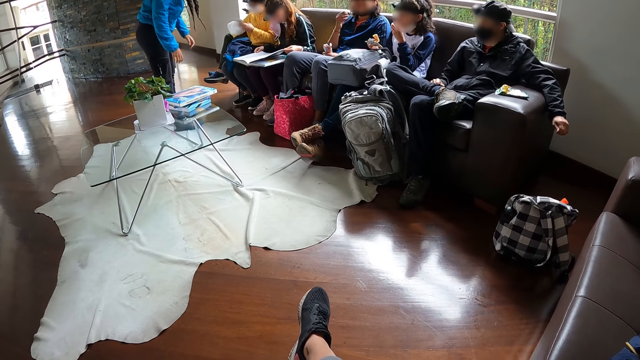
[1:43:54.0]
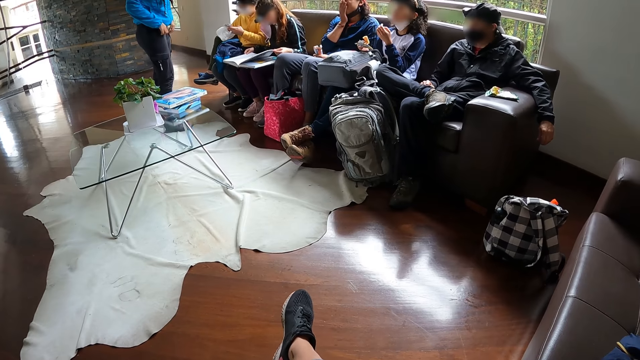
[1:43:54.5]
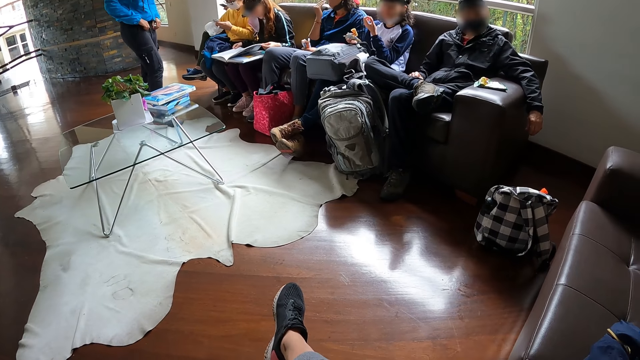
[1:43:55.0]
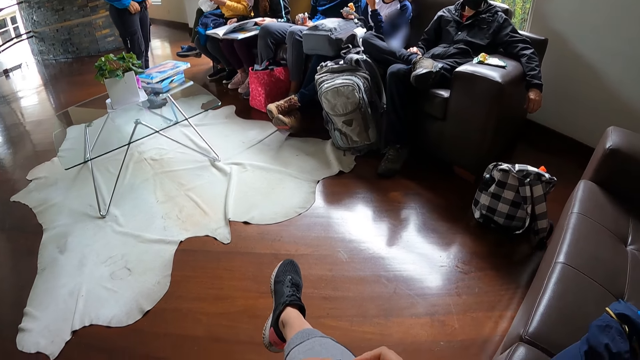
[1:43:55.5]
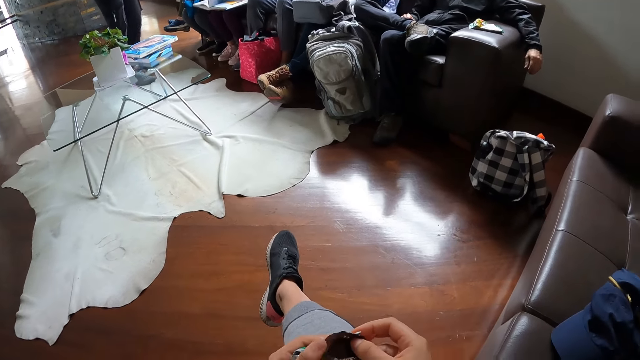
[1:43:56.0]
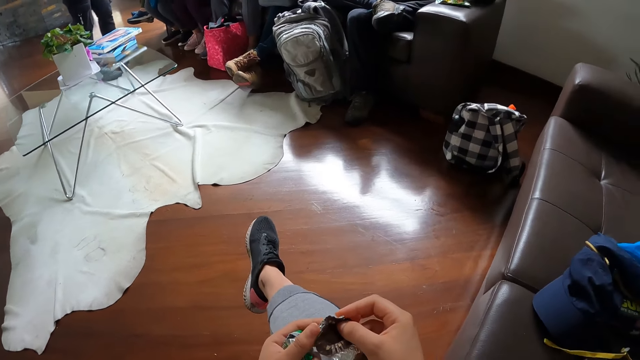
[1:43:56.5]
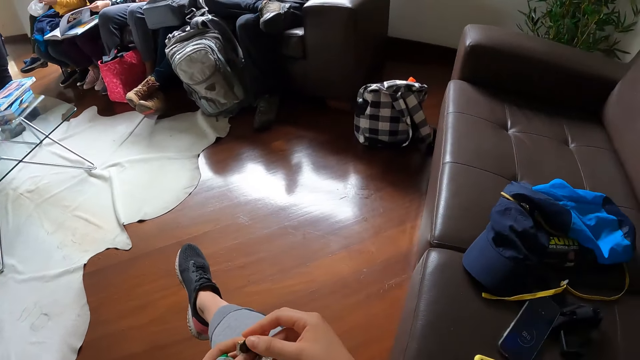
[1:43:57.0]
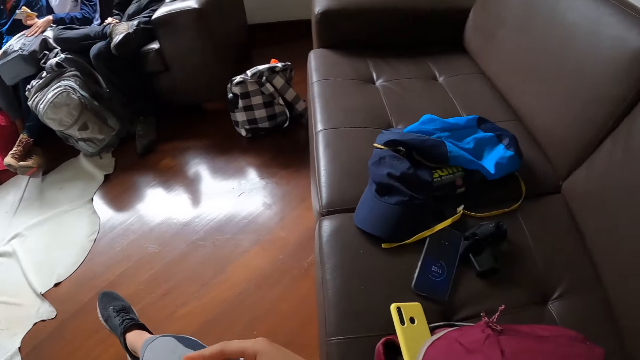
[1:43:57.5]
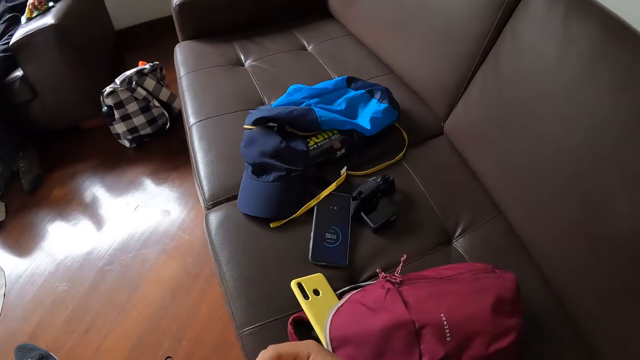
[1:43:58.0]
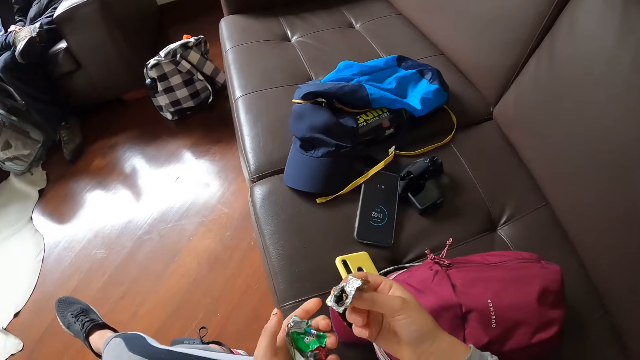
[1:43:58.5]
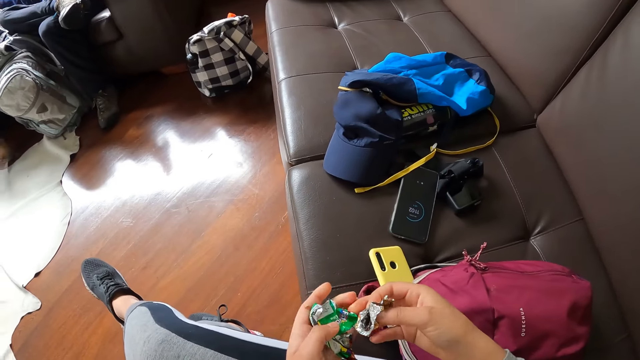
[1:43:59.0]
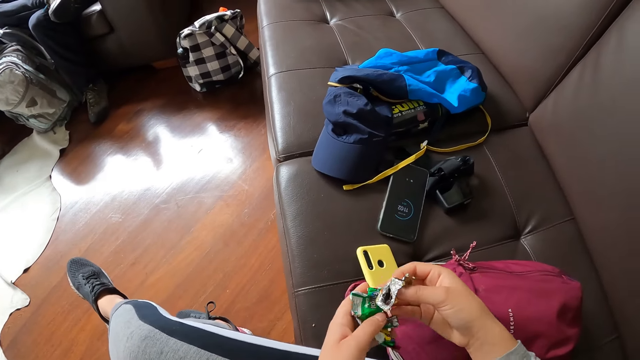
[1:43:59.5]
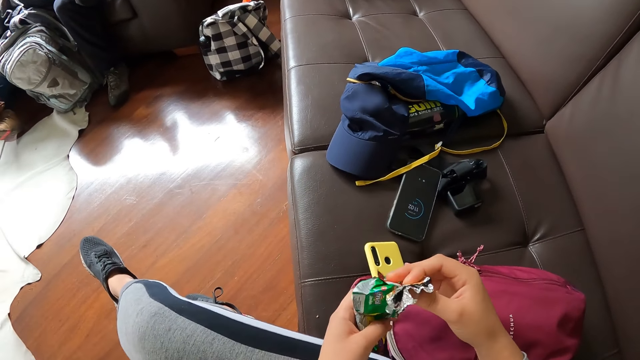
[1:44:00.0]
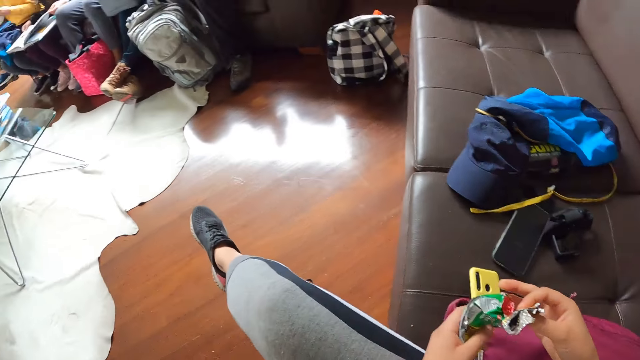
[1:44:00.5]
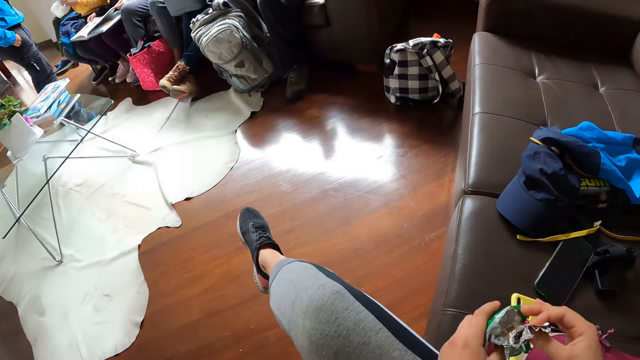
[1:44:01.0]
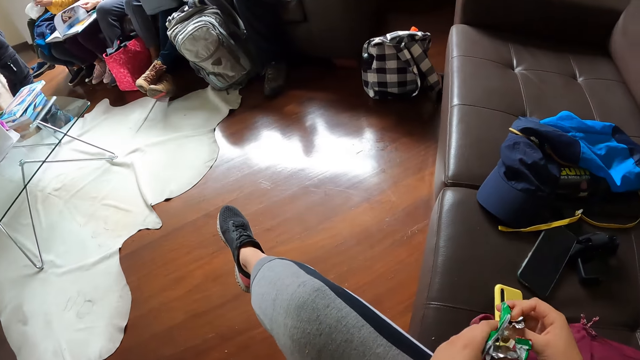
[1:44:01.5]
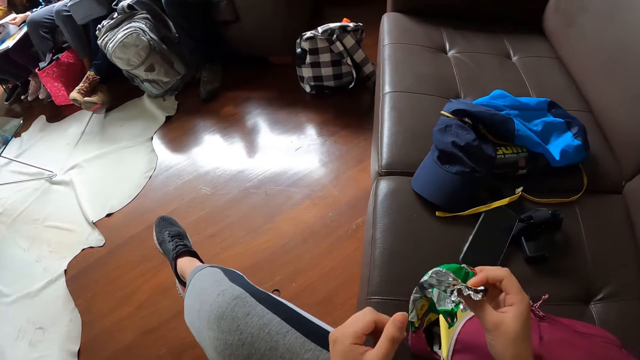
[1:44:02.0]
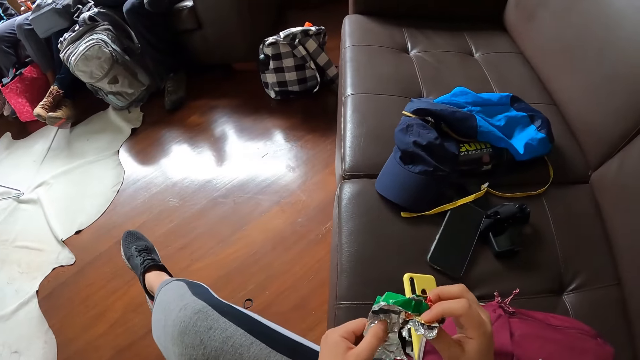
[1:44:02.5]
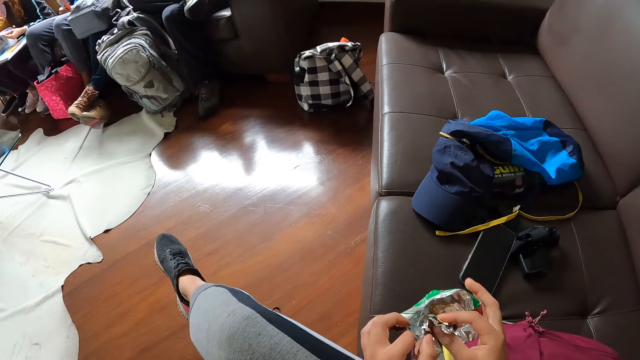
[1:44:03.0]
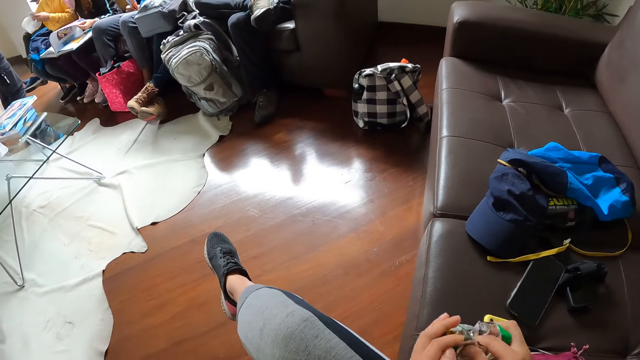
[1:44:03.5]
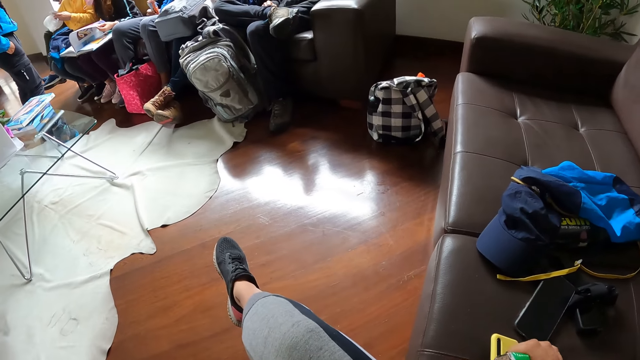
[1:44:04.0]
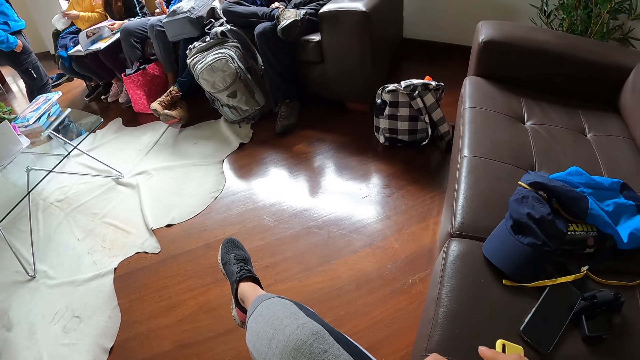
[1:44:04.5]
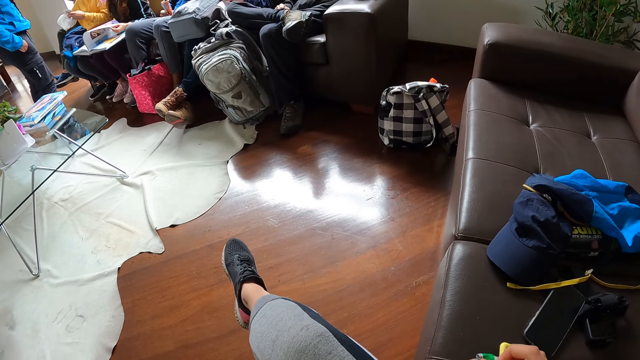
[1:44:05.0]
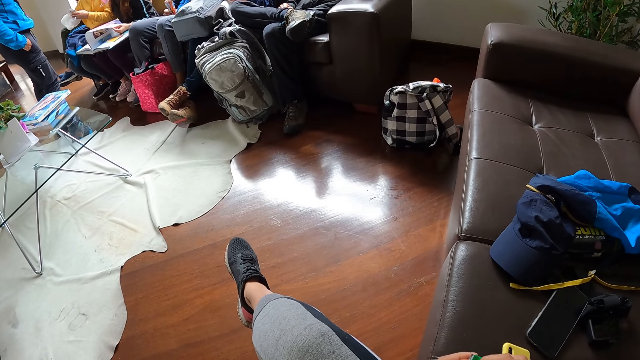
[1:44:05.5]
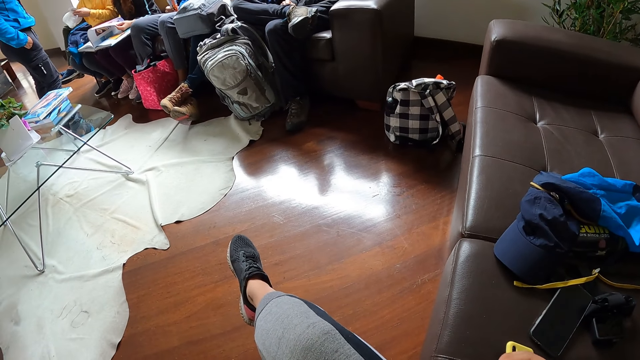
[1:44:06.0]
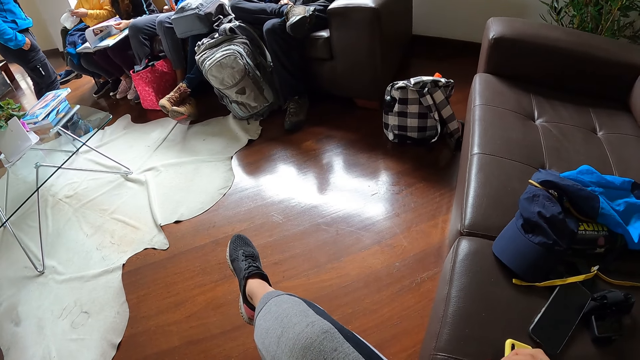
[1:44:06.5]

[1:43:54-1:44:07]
The camera wearer puts the chocolate foil in her right hand into a cookie wrapper in her left hand. She opens the chocolate paper.

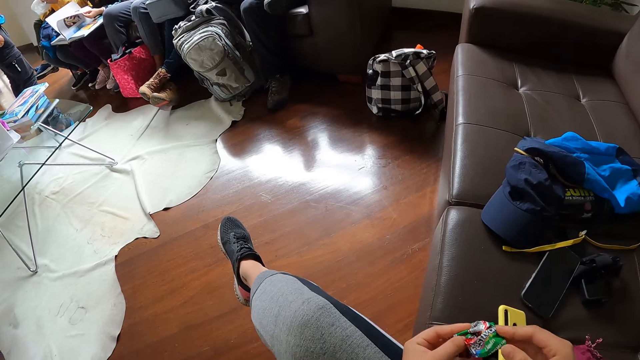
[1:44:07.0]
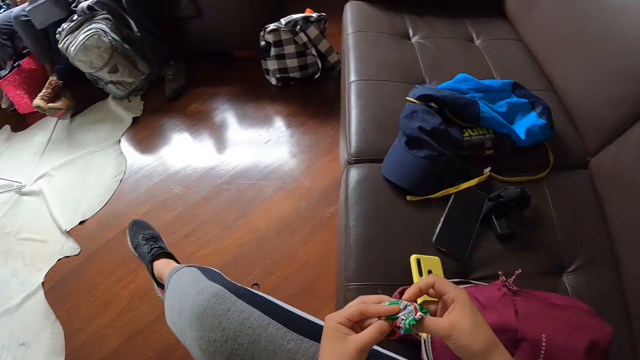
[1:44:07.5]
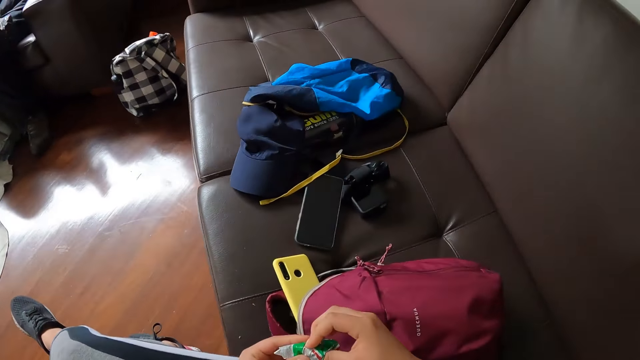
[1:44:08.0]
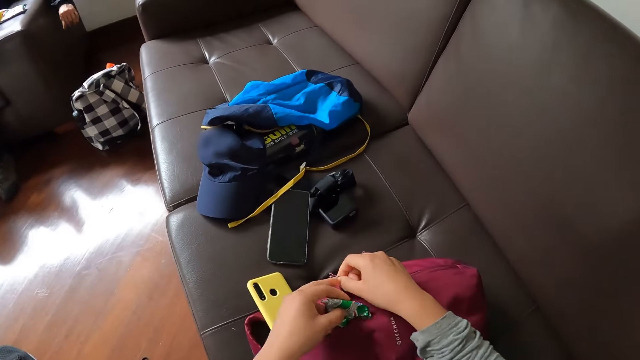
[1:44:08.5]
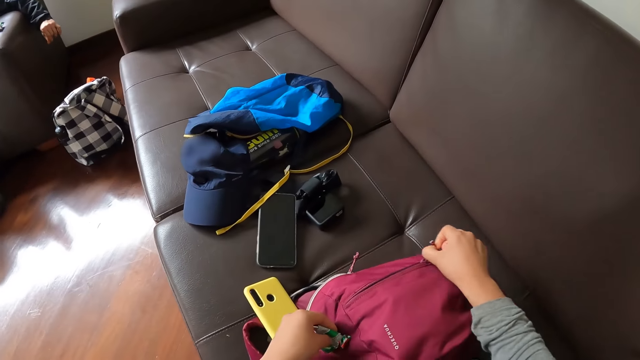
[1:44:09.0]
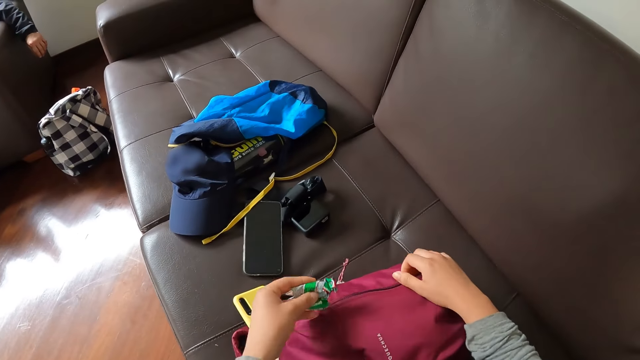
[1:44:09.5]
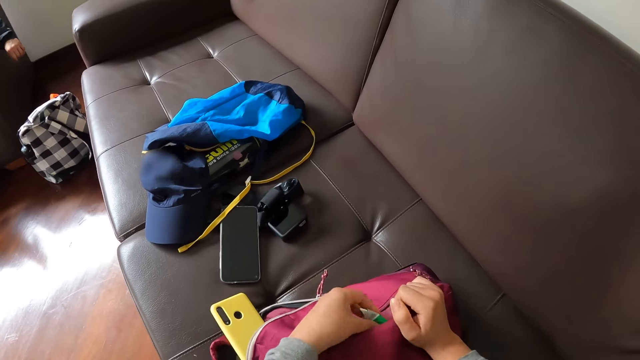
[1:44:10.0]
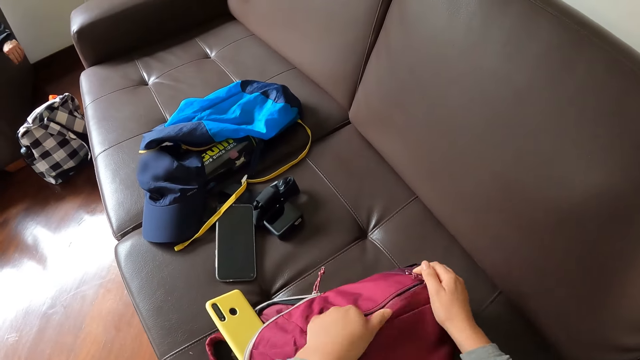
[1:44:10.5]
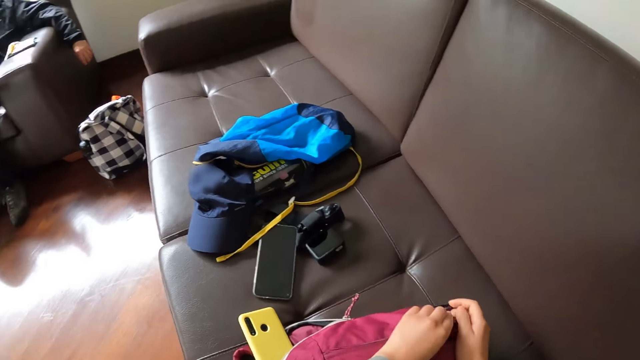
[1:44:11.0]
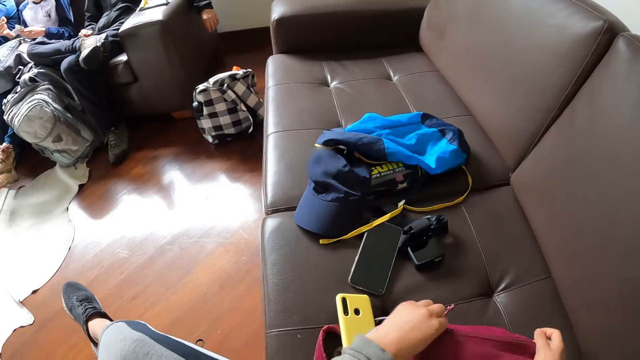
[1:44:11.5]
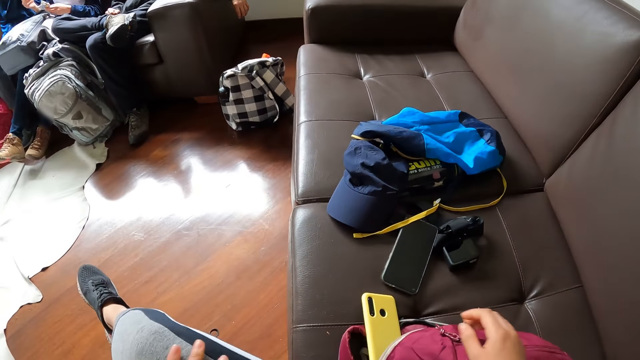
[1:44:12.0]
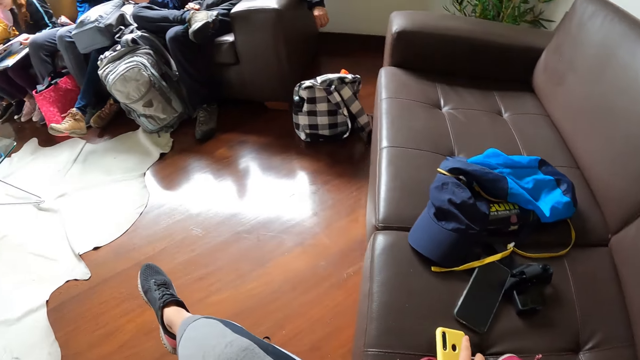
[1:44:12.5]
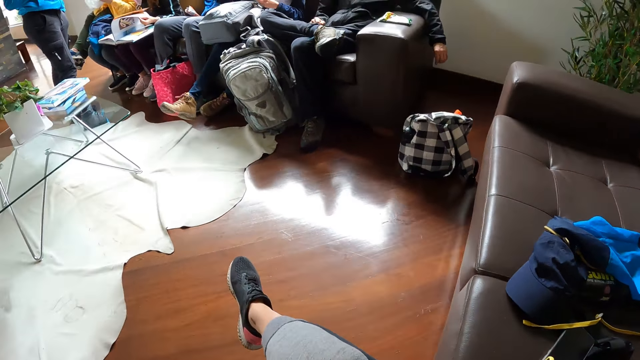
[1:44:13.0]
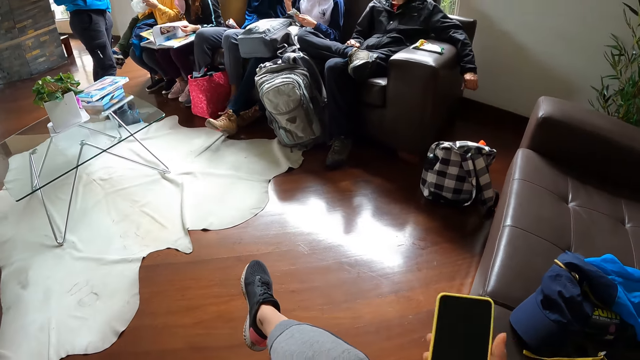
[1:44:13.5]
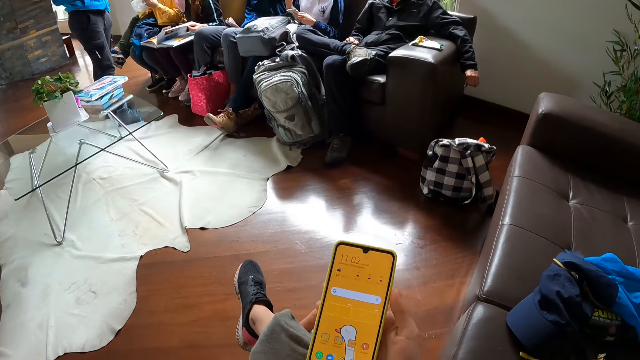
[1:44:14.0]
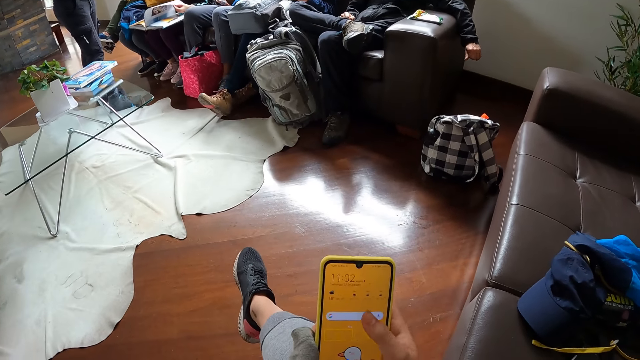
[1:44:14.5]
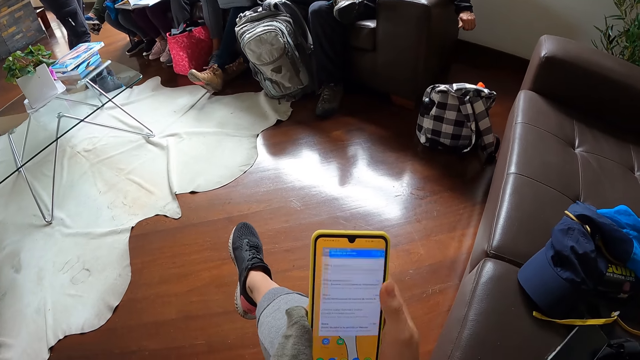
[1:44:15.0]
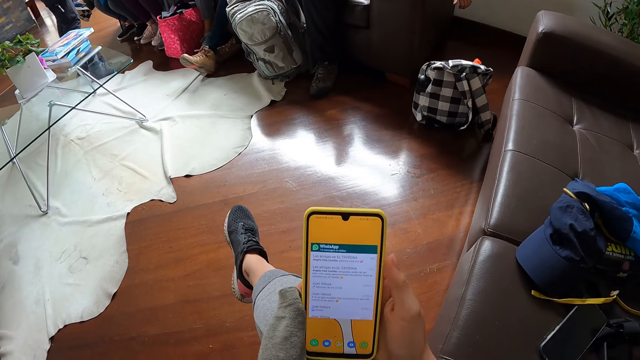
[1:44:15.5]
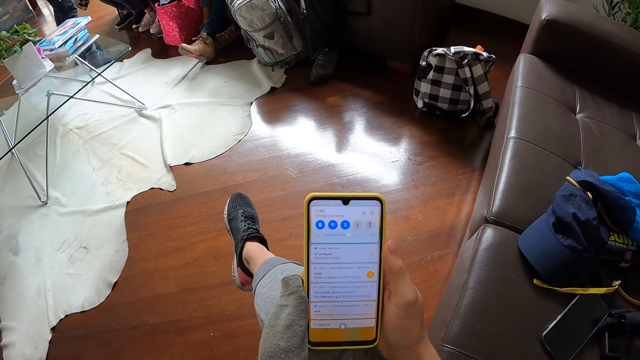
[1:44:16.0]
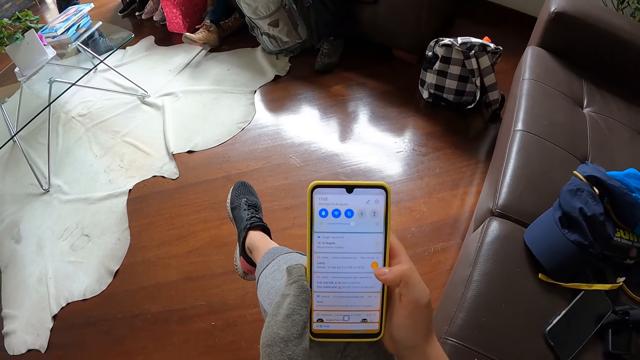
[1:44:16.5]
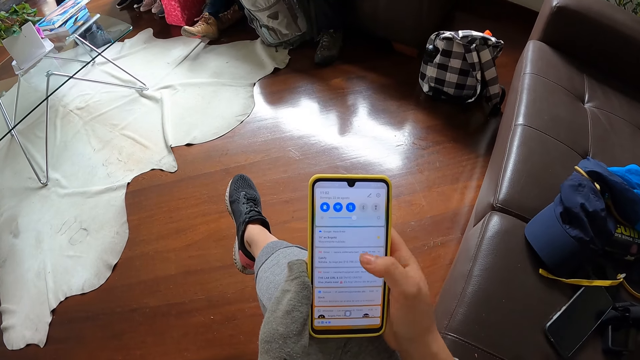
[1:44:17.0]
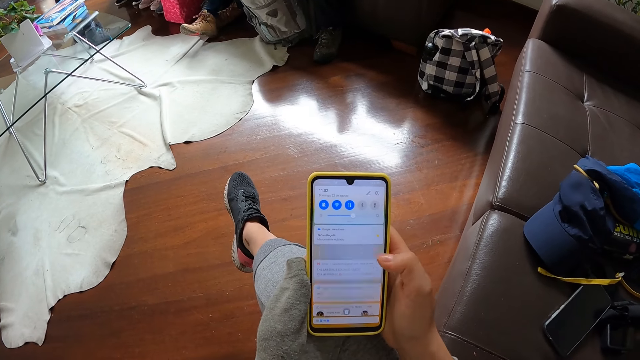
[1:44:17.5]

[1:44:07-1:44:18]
The camera wearer unzips a bag on a sofa with her right hand. She places the cookie wrapper in her left hand into the bag on the sofa. She zips the bag on the sofa with her left hand. She picks up a phone from the bag on the sofa with her right hand. She operates the phone in her hands with her right hand, and starts to scroll.
